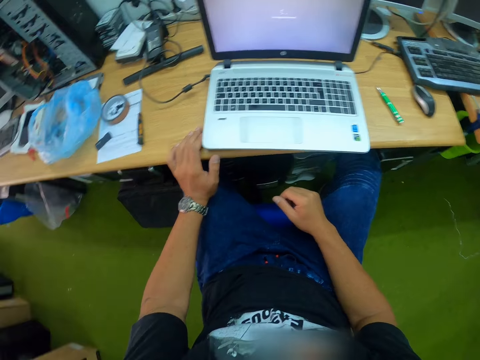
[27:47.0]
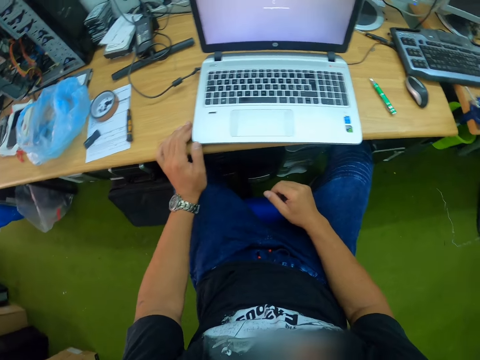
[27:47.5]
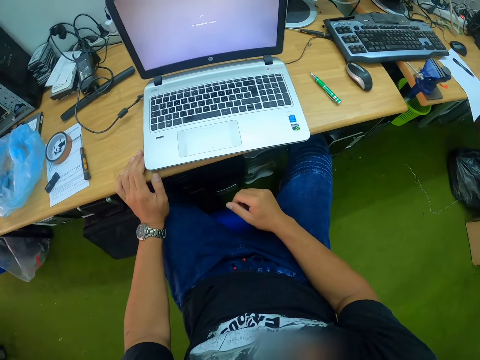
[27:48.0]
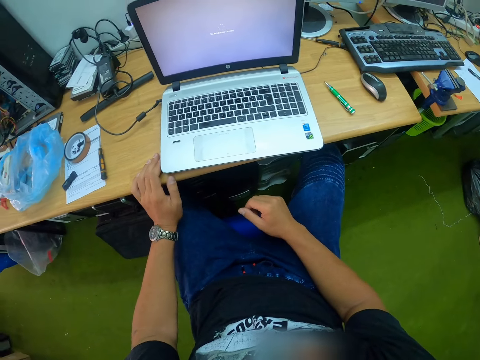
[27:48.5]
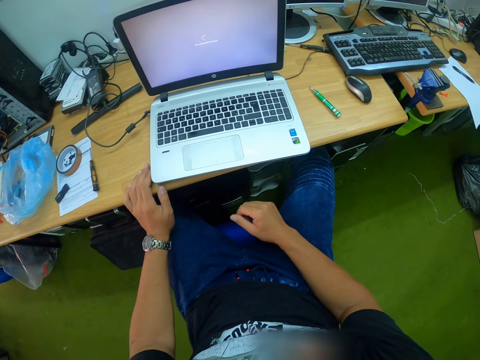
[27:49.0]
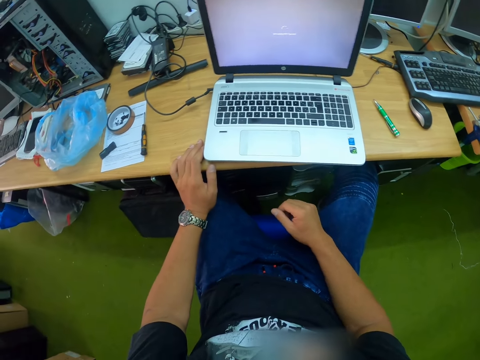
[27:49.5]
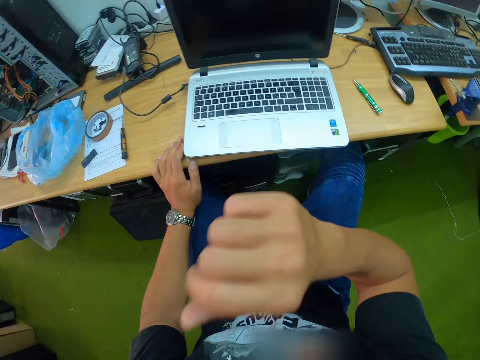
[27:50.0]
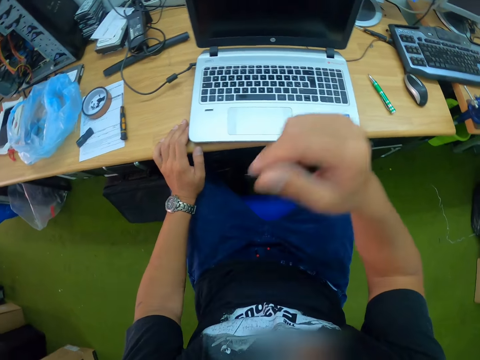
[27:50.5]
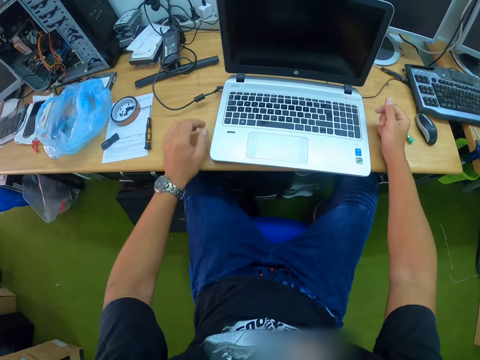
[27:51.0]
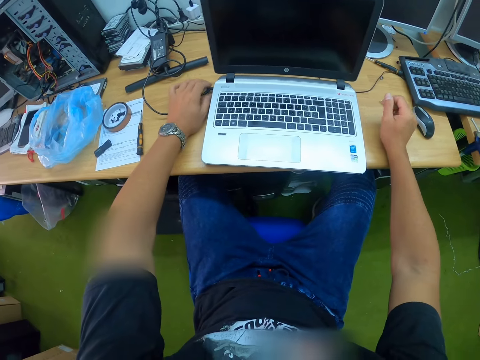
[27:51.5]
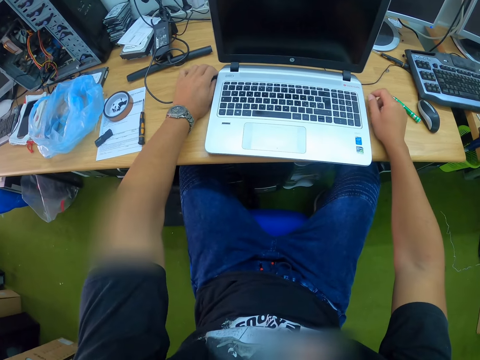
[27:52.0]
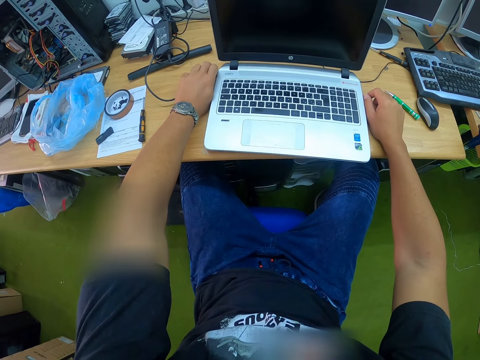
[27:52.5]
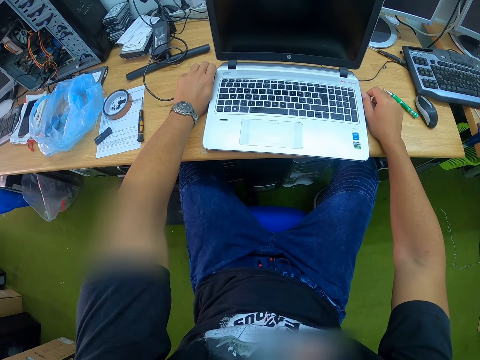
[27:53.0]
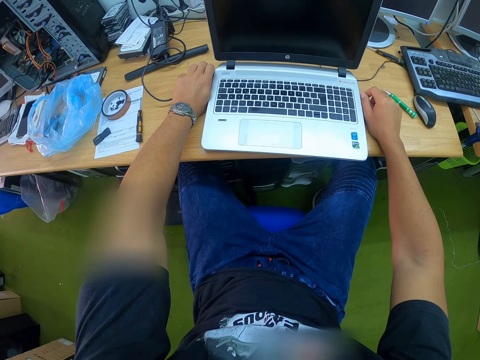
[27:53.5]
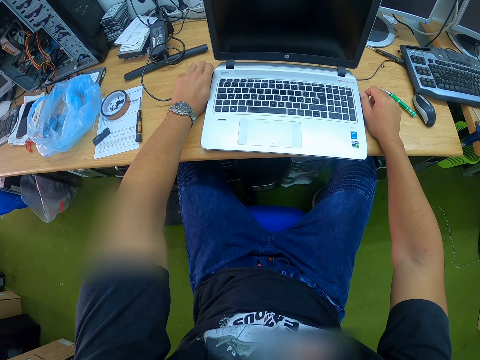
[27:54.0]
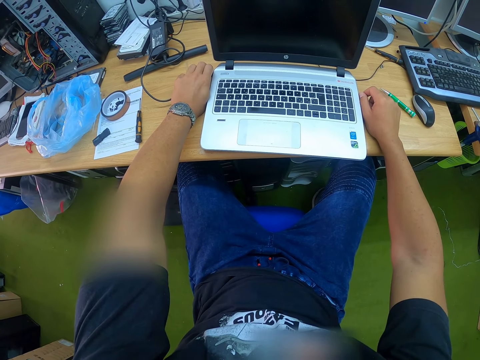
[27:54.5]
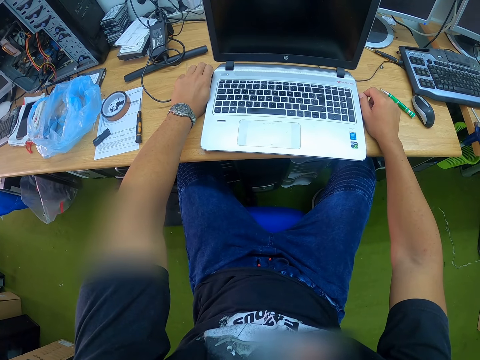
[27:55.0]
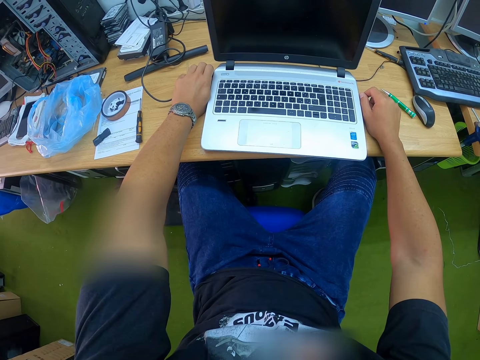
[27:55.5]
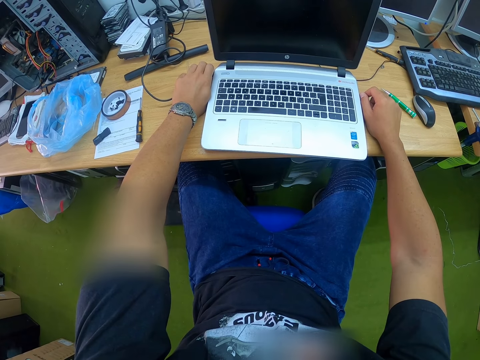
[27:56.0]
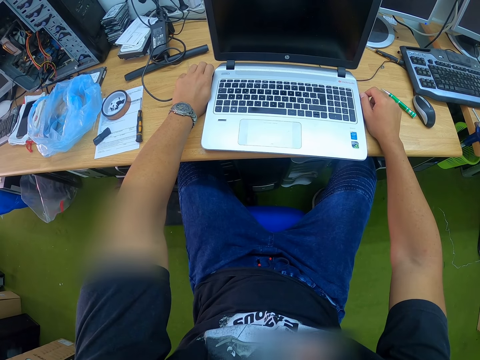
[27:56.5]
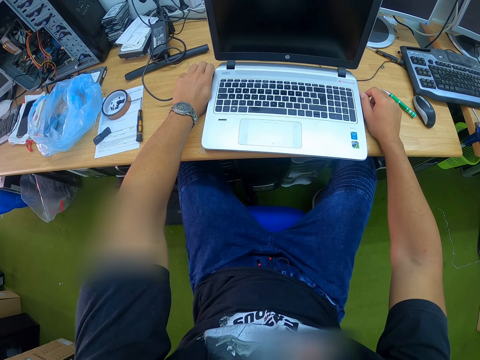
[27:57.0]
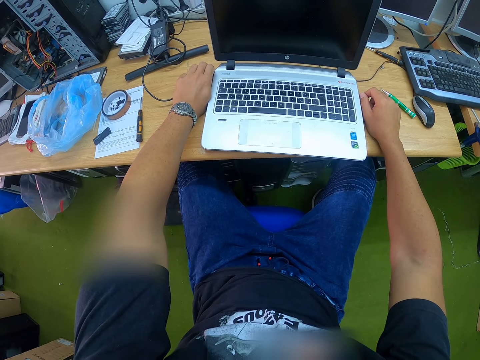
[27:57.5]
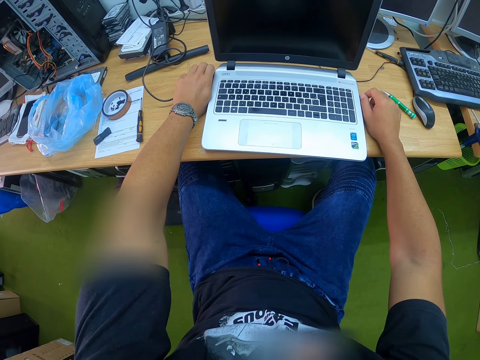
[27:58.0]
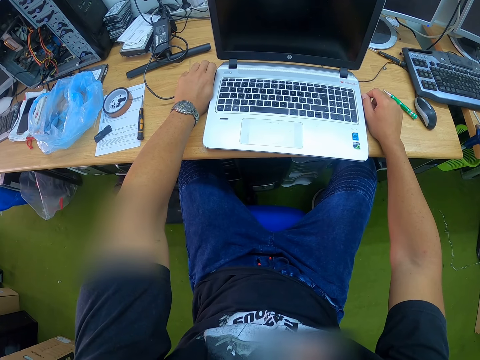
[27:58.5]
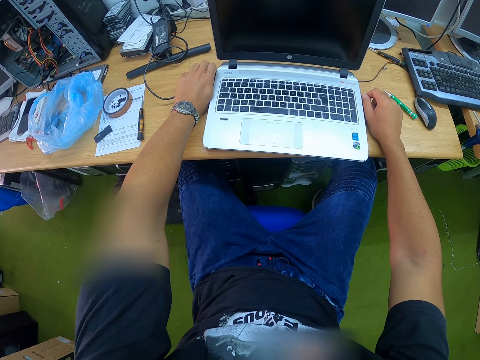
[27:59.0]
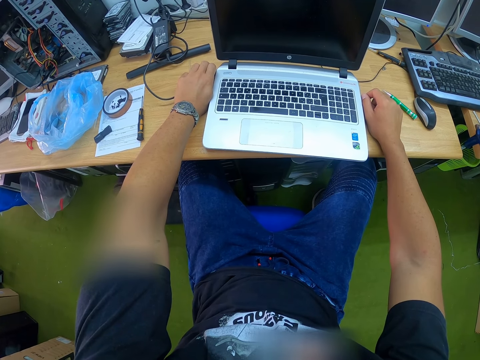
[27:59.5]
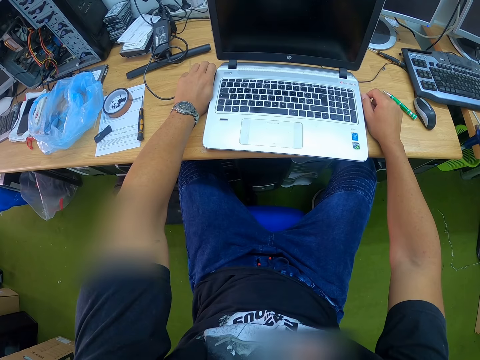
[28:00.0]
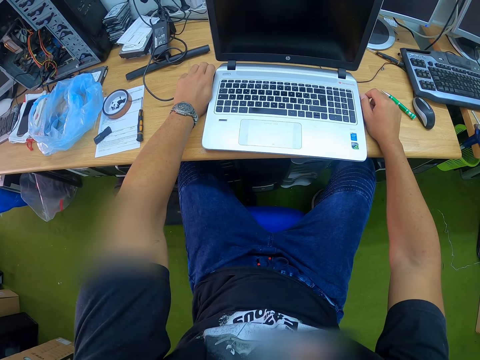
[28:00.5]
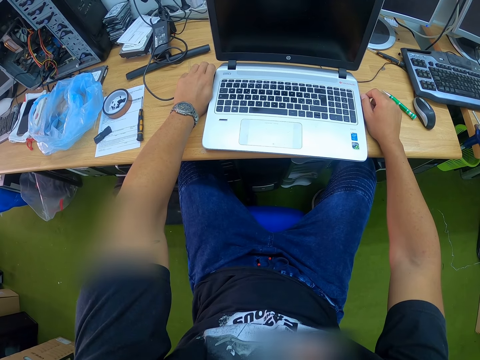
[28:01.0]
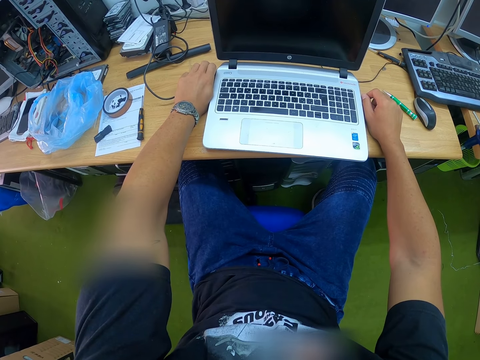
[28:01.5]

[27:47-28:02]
The camera wearer touches his face with his right hand. He inserts a charger cable on the laptop.

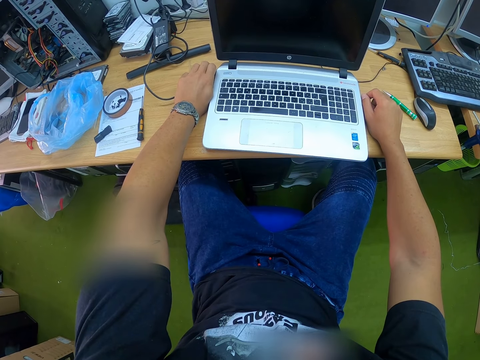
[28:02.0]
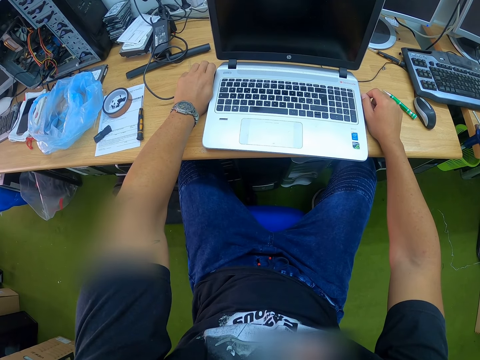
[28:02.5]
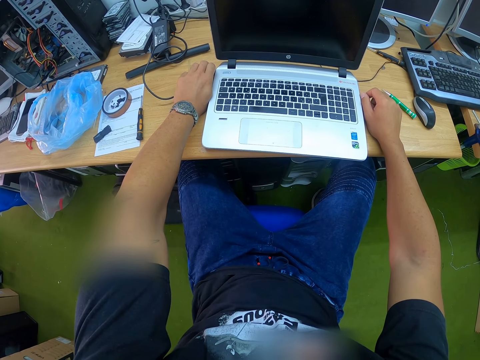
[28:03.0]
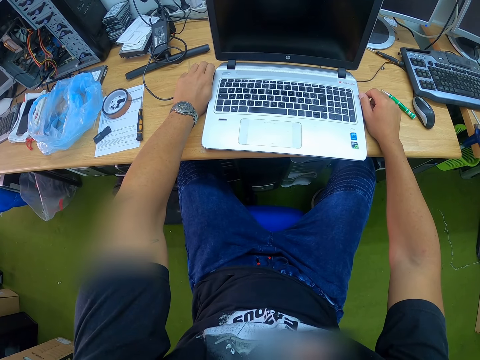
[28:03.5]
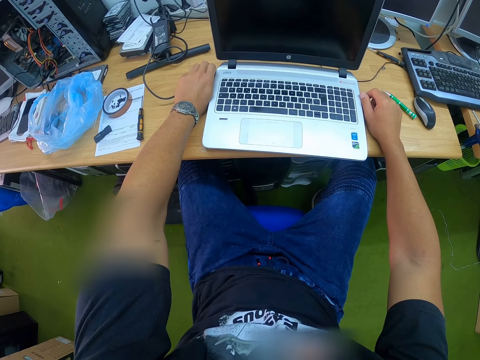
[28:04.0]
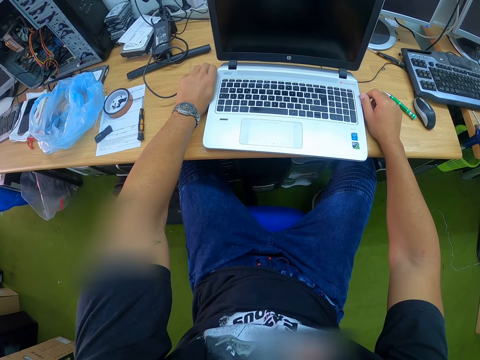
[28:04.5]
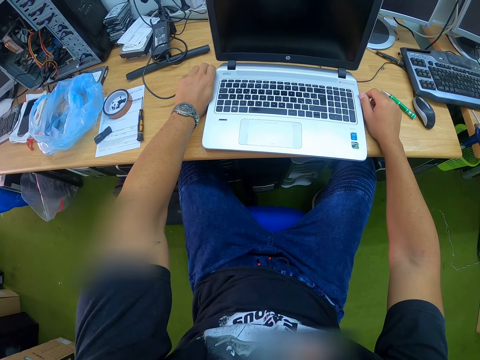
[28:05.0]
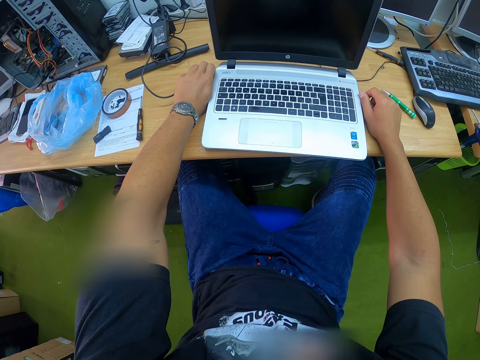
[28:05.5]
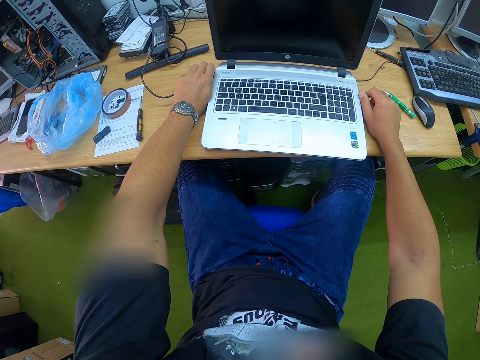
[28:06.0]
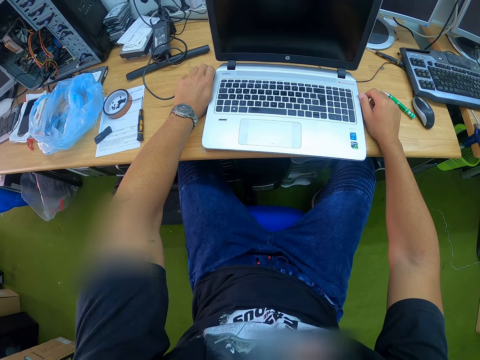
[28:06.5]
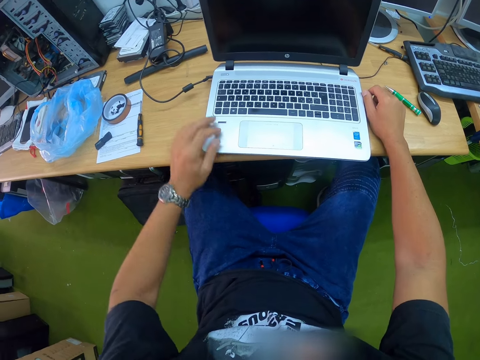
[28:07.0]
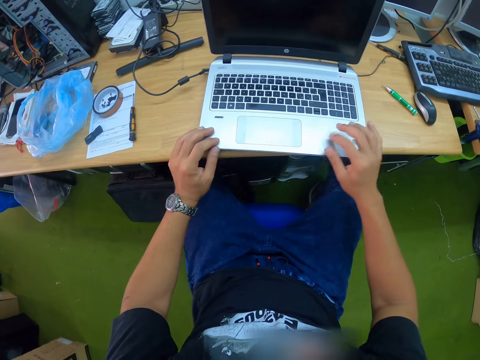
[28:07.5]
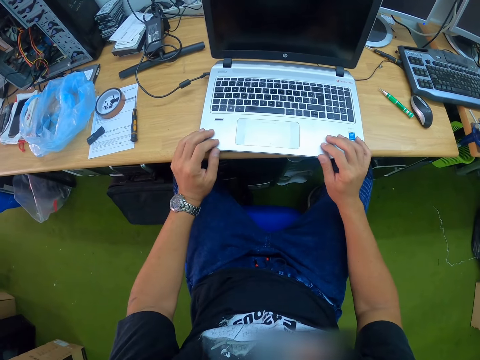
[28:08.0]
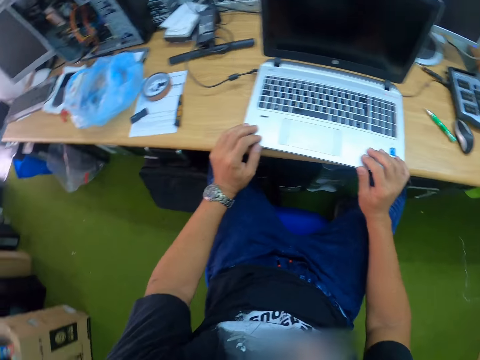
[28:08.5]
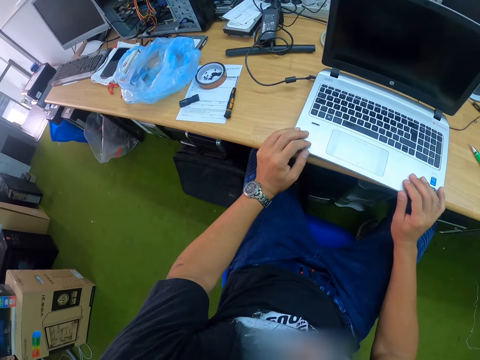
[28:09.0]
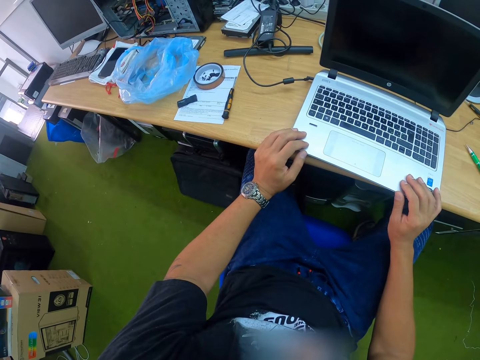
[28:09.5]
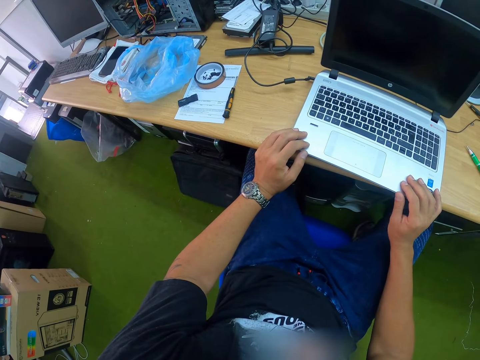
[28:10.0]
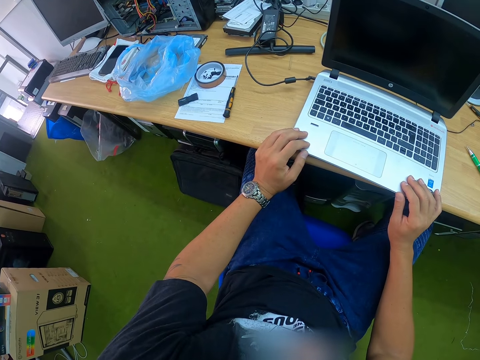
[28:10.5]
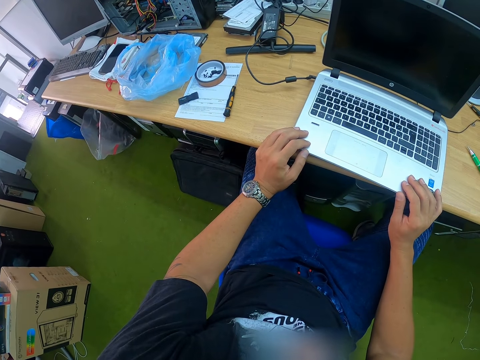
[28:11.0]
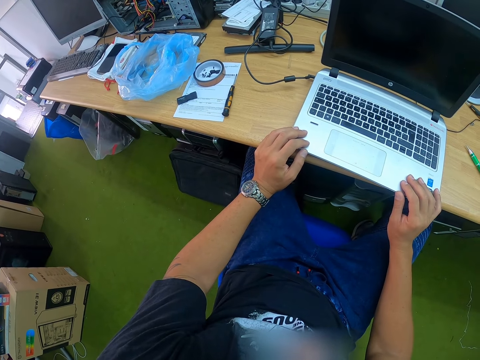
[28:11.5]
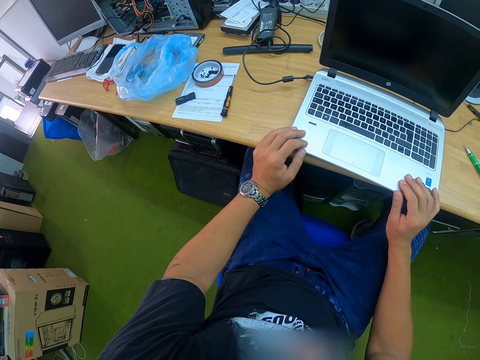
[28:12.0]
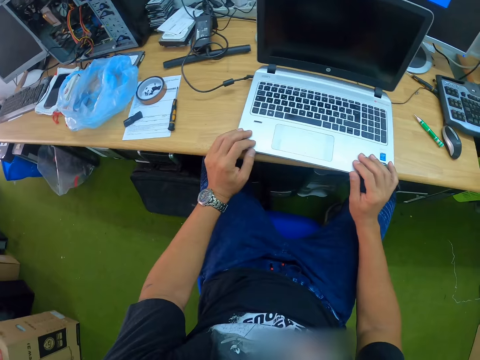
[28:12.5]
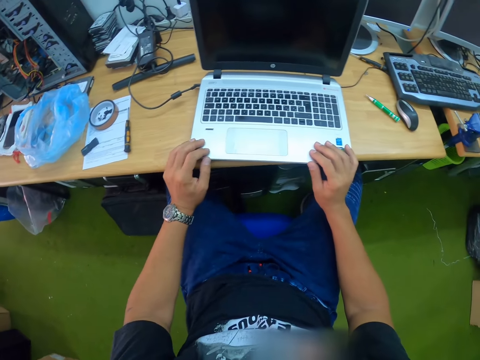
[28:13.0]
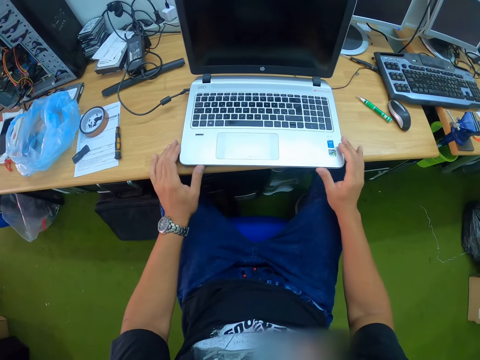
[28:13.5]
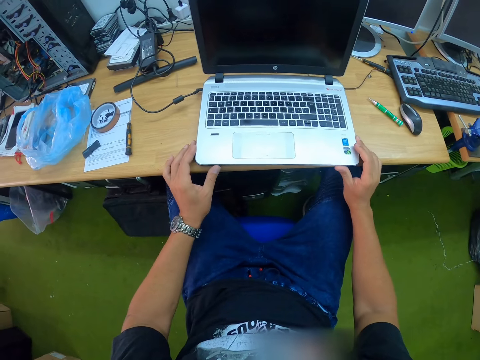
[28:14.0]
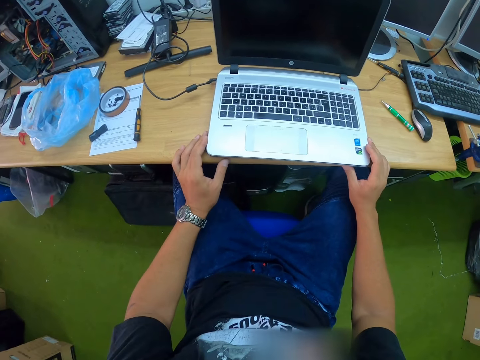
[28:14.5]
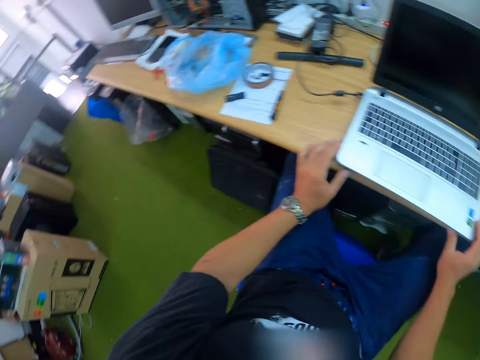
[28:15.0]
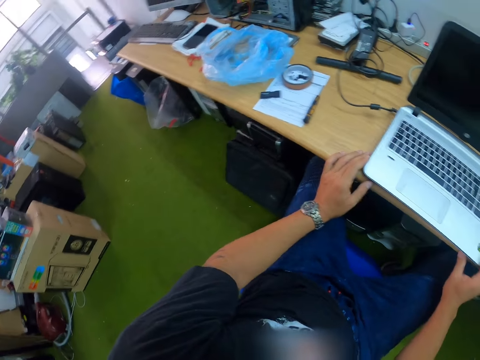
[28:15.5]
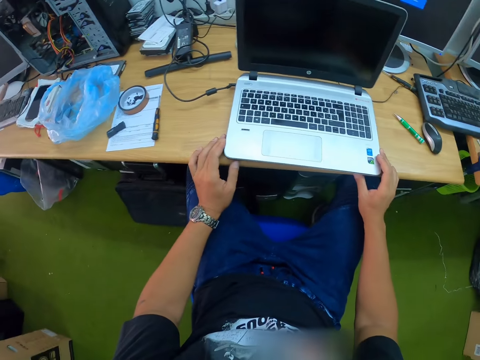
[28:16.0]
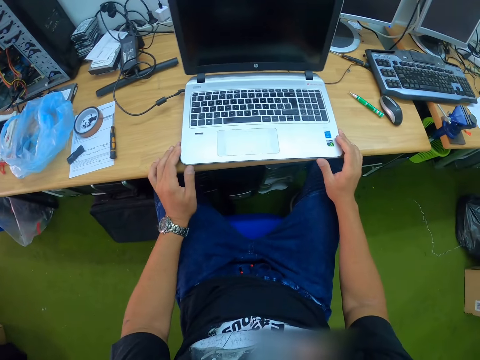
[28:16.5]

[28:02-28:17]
The camera wearer looks at the laptop. They adjust the laptop on the table with both hands. They look around. They look at the laptop.
